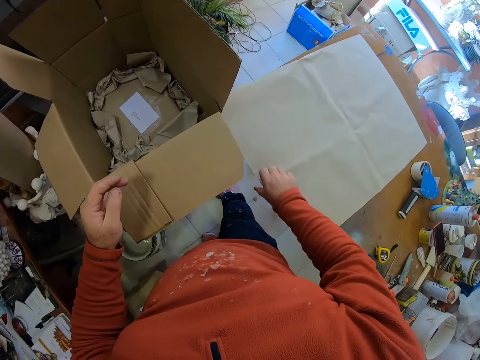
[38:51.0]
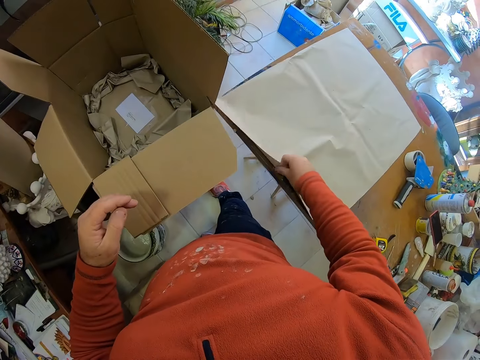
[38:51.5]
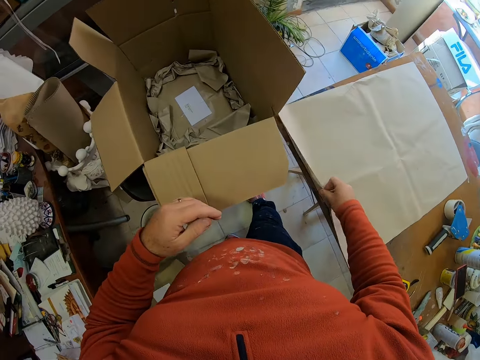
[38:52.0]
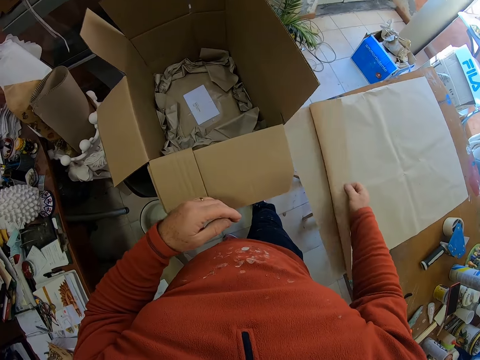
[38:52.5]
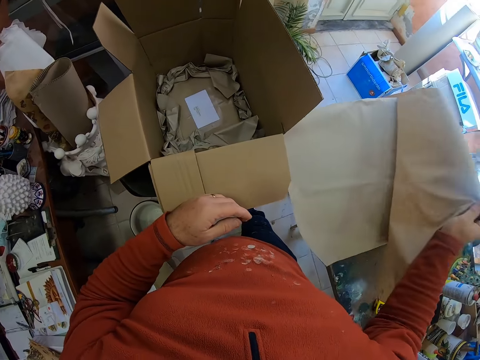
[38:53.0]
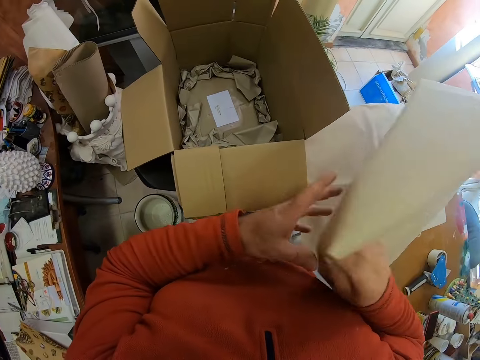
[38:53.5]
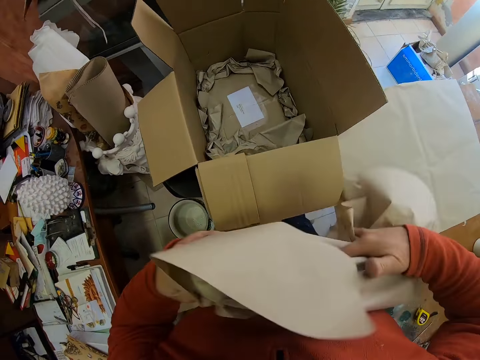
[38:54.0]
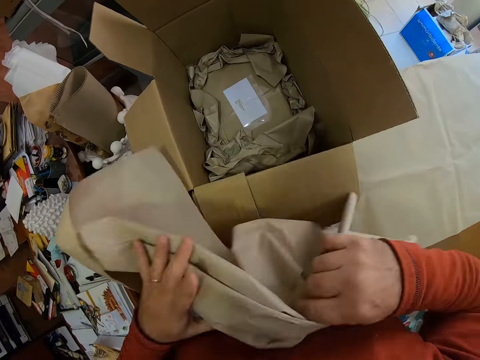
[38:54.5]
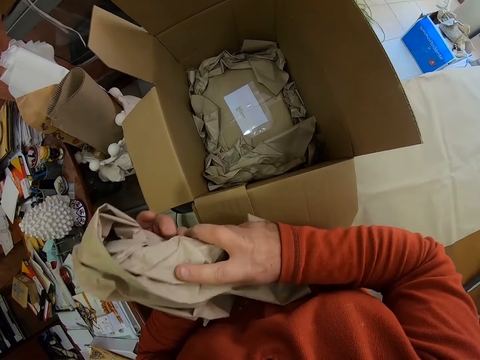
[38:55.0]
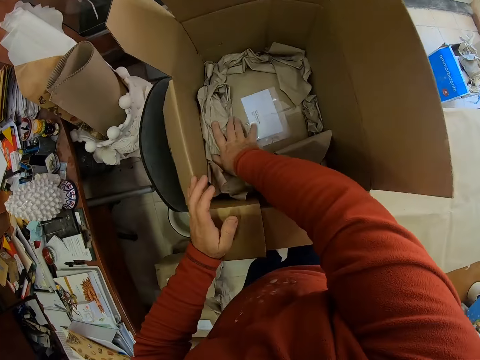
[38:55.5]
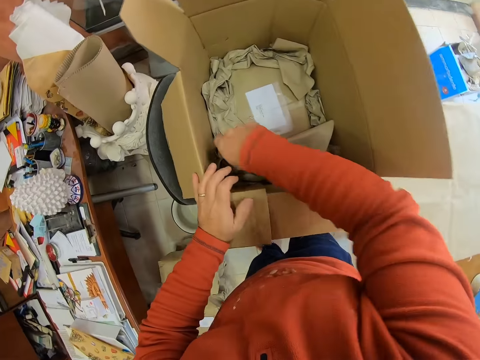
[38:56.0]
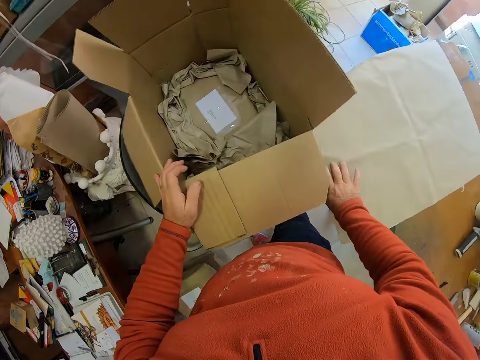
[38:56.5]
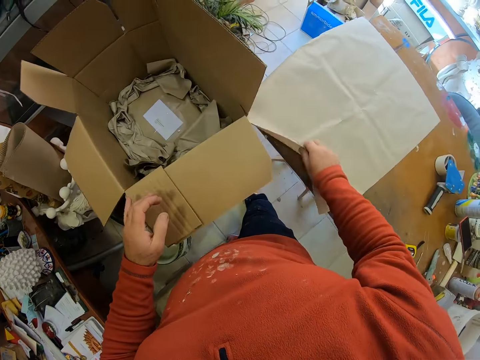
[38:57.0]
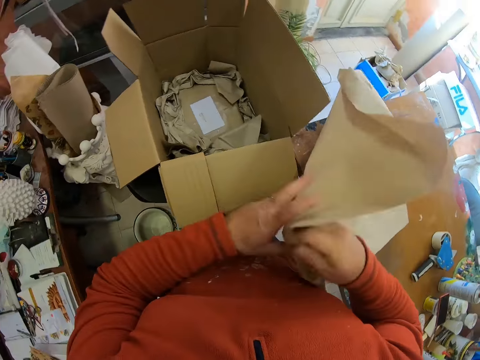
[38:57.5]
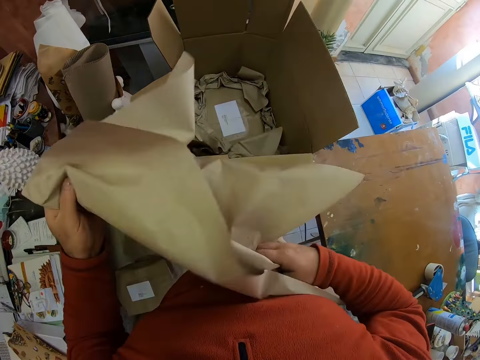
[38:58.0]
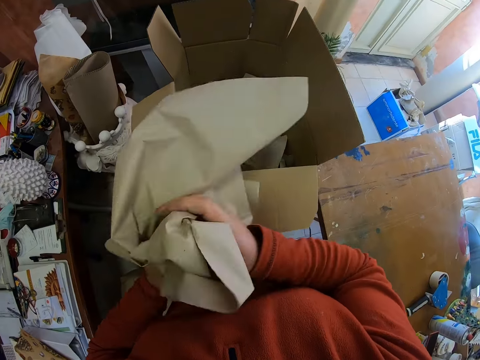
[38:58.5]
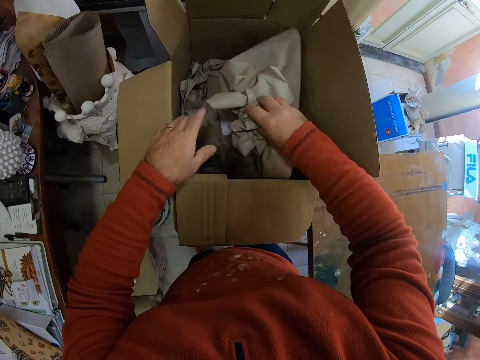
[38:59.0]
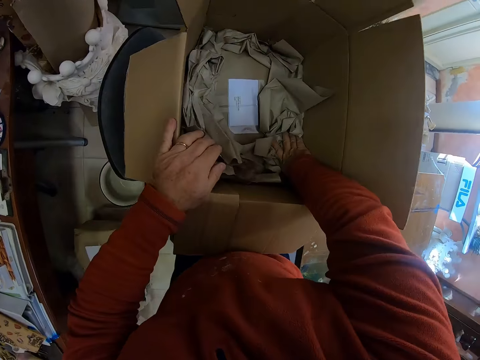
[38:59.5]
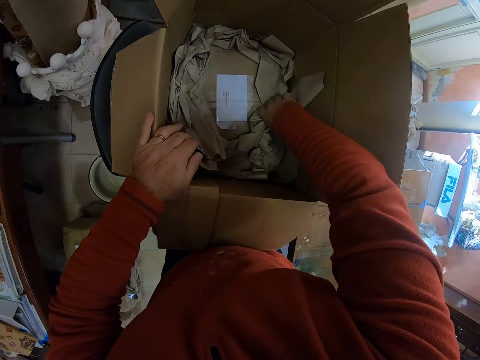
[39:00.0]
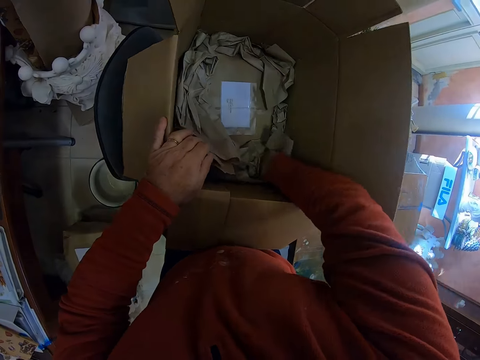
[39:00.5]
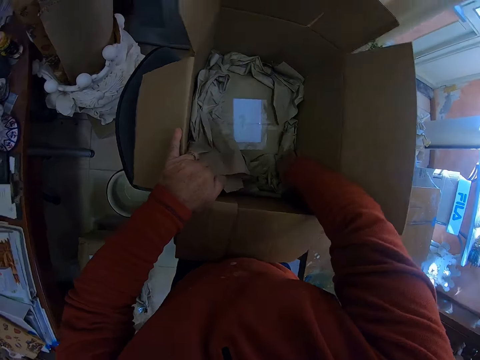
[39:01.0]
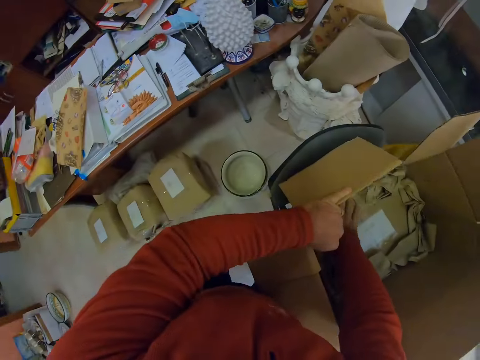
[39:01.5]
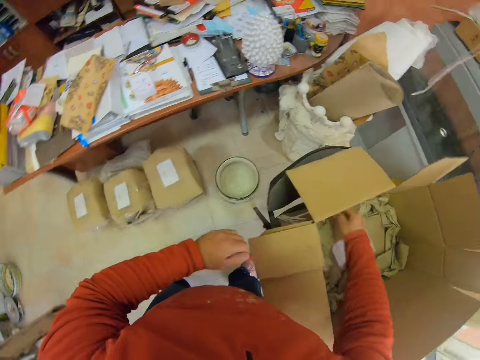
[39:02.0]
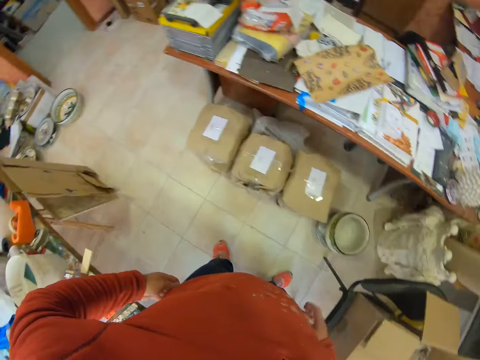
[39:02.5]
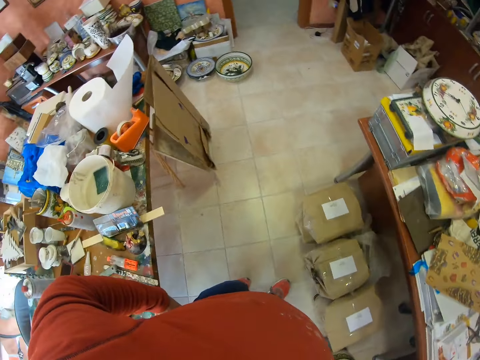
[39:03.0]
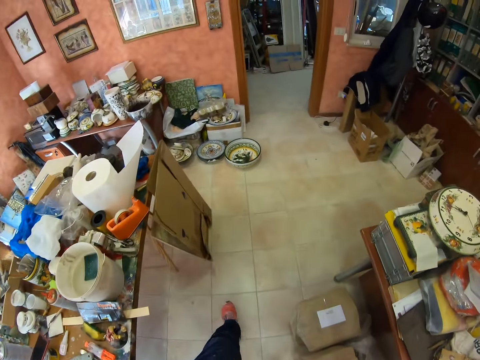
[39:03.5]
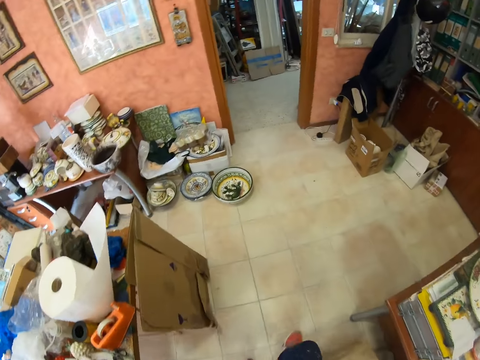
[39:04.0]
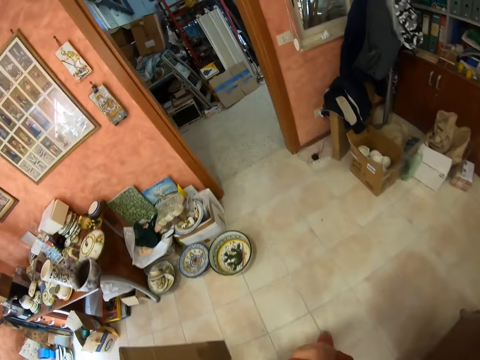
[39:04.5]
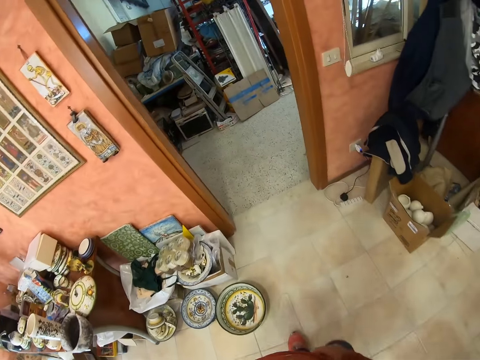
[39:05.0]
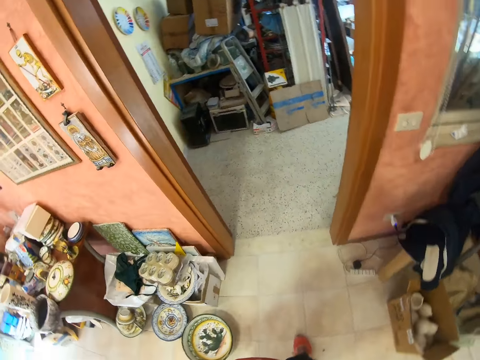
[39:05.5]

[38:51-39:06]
The camera wearer takes another piece of paper. They wrap the paper. They put the paper in the box. They take another piece of paper. They wrap the paper. They put the paper in the box. They look around a room. They walk around the room in the house.

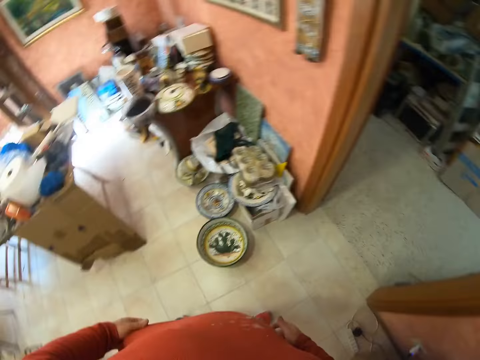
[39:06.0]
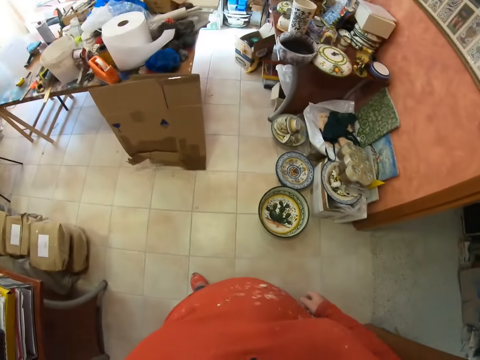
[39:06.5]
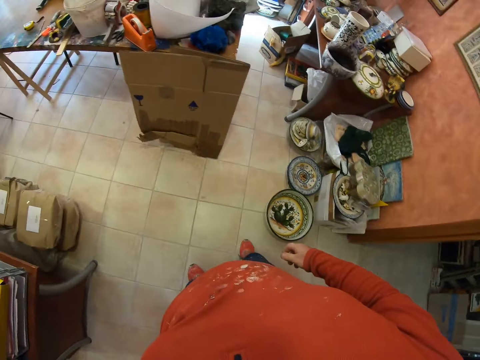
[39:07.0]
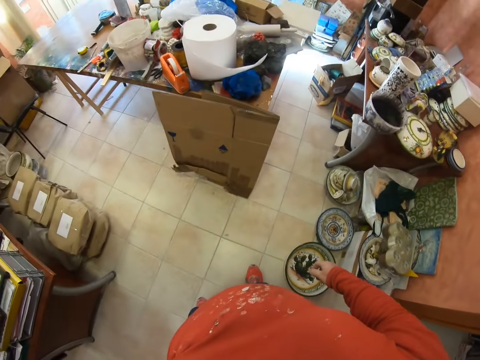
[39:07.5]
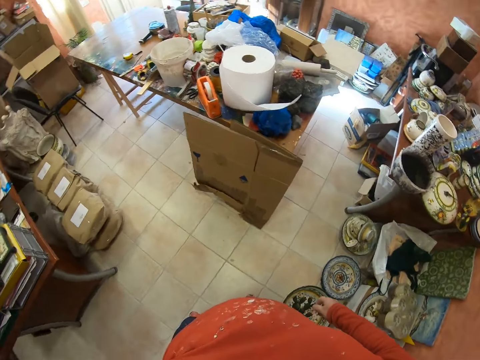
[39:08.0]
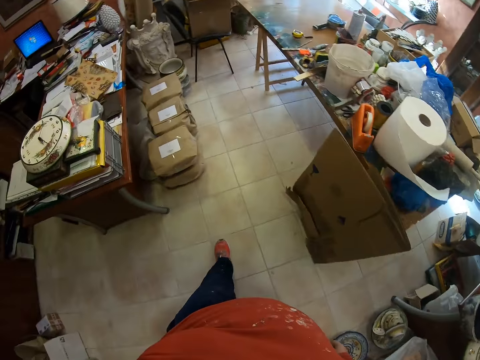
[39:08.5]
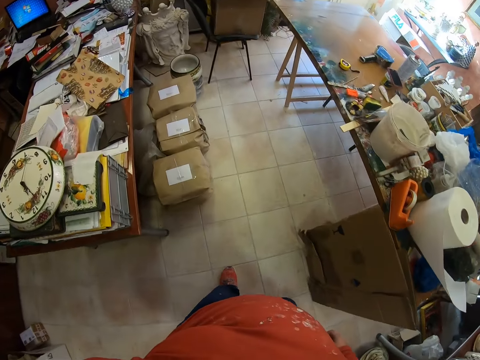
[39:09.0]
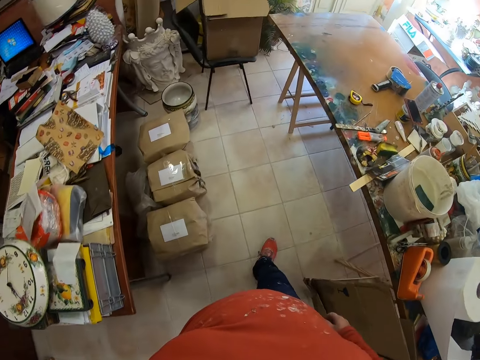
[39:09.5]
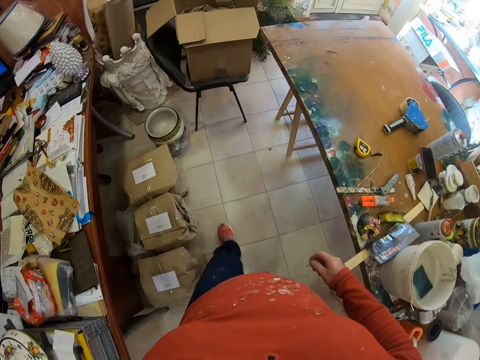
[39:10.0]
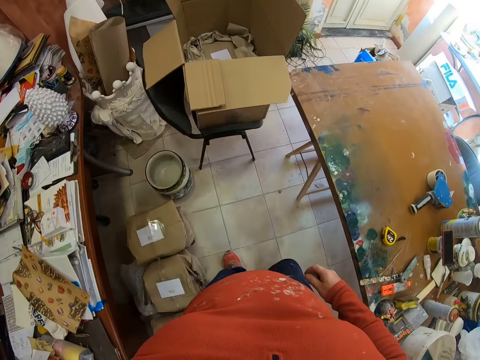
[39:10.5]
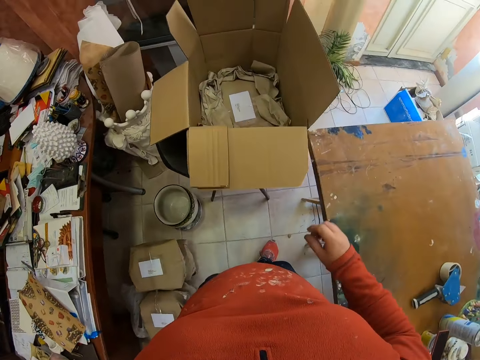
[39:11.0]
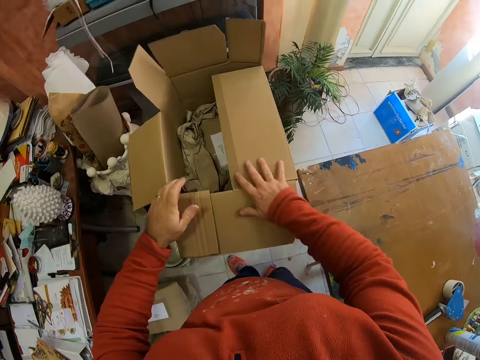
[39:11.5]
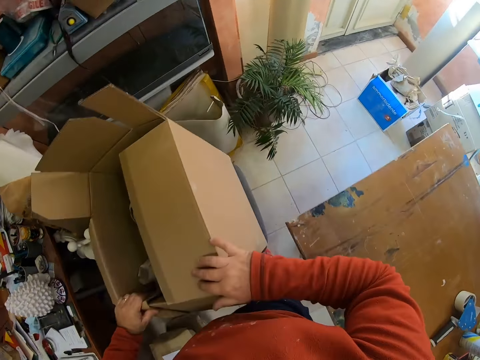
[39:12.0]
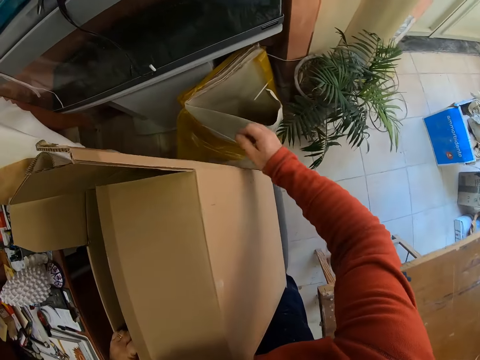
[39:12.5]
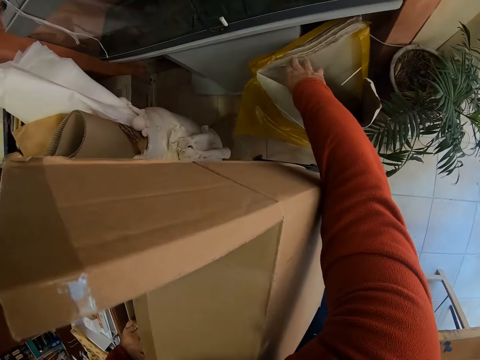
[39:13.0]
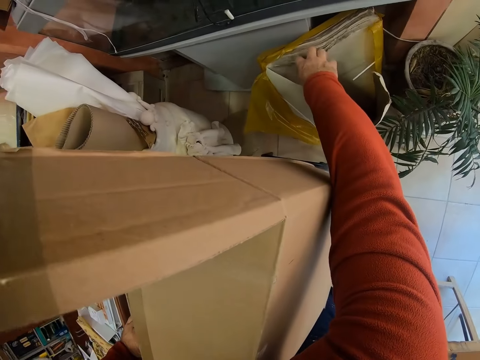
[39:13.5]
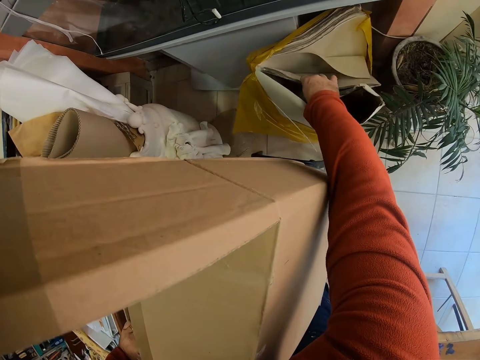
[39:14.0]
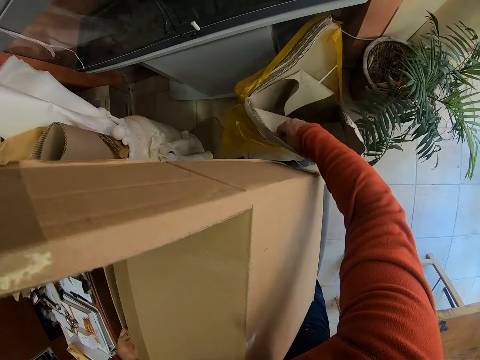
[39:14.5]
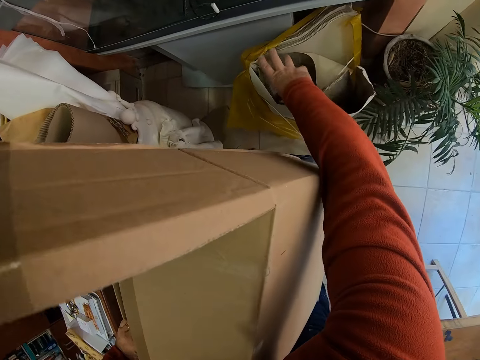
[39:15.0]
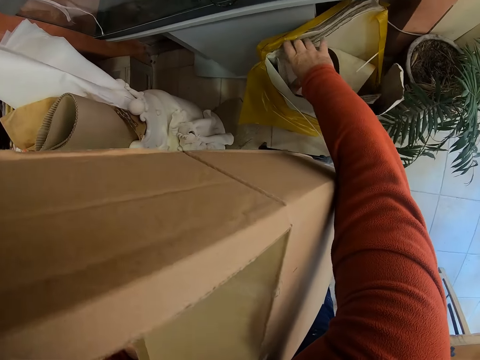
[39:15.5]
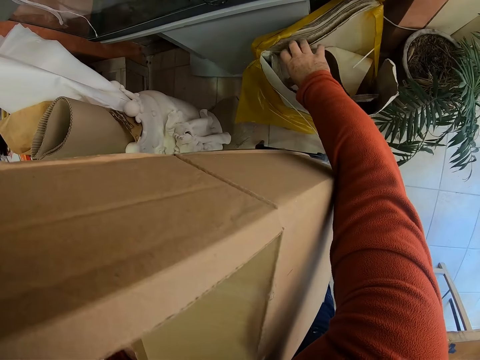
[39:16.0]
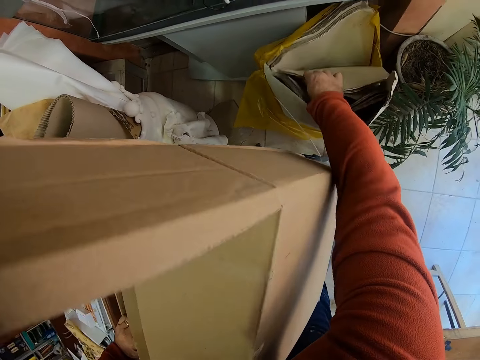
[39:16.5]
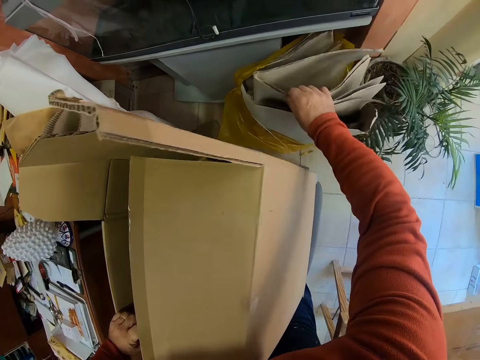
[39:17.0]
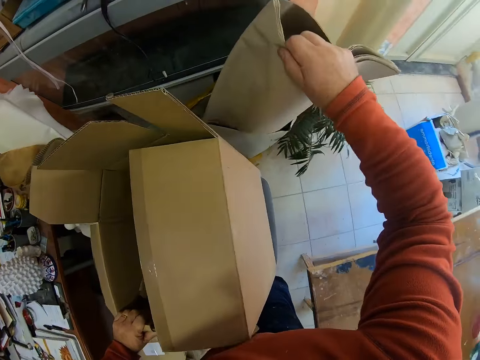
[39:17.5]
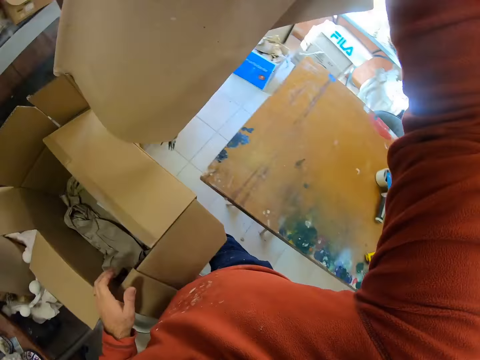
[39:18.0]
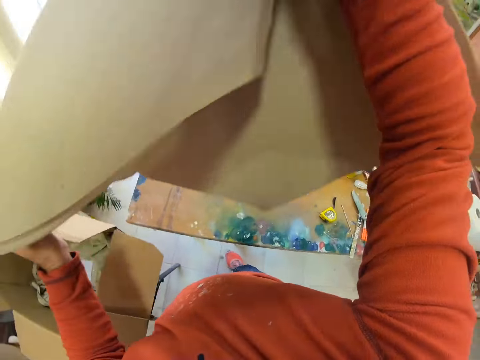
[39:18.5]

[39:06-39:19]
The camera wearer looks around a room. They walk around the room. They hold a box. They adjust the box on a chair. They pick up a bunch of papers.
